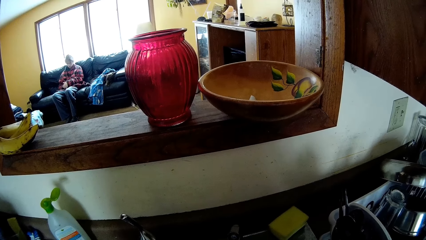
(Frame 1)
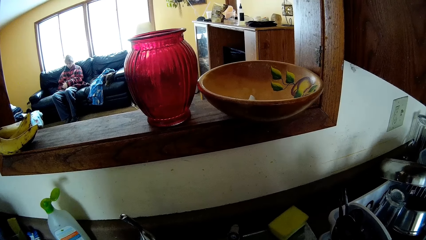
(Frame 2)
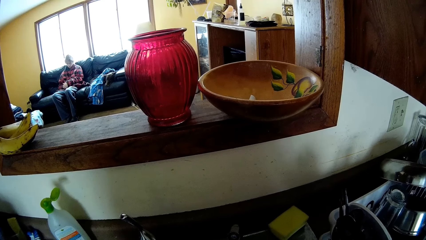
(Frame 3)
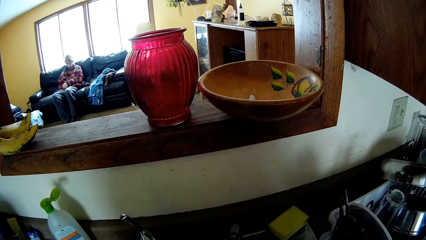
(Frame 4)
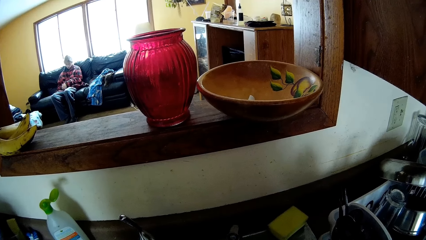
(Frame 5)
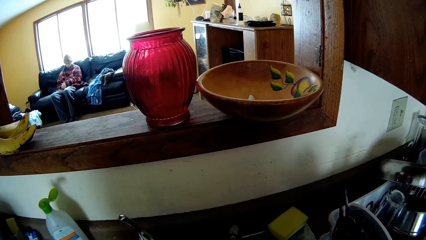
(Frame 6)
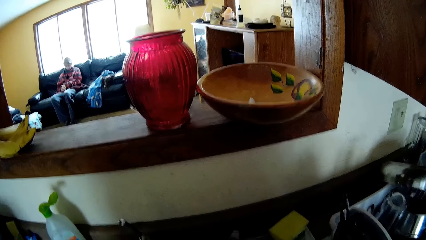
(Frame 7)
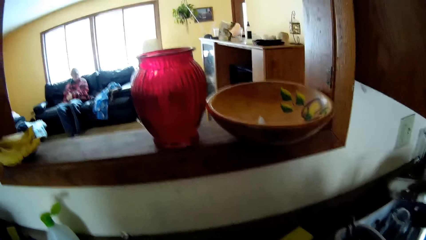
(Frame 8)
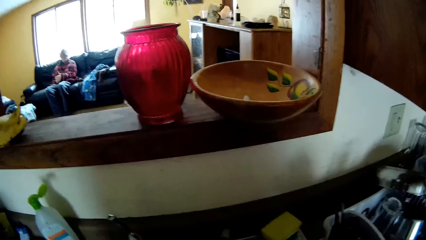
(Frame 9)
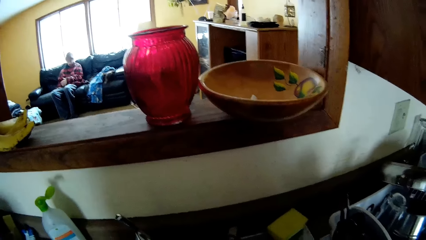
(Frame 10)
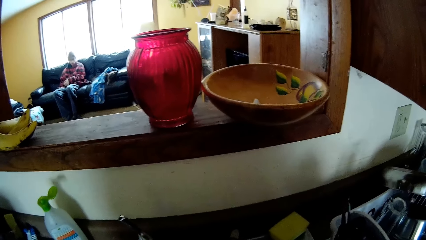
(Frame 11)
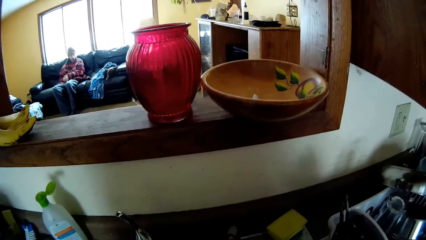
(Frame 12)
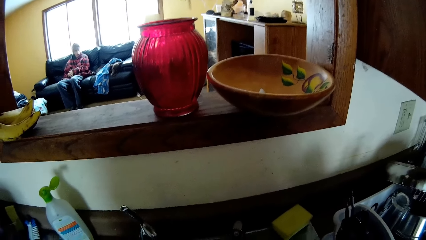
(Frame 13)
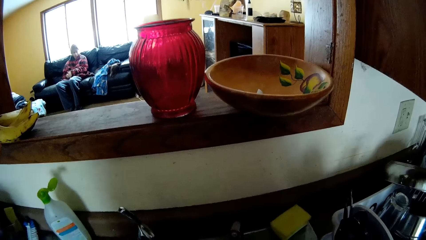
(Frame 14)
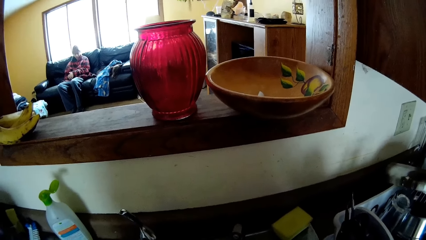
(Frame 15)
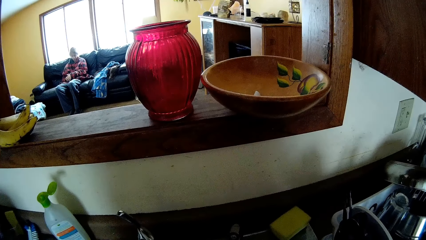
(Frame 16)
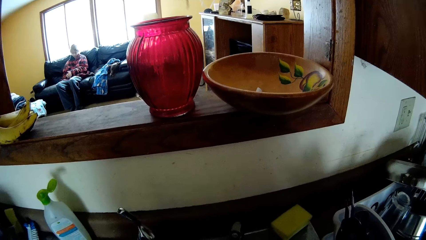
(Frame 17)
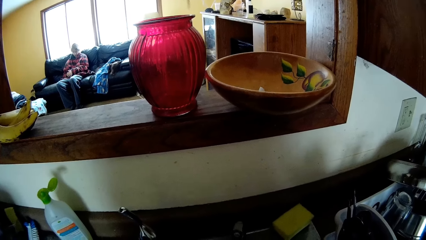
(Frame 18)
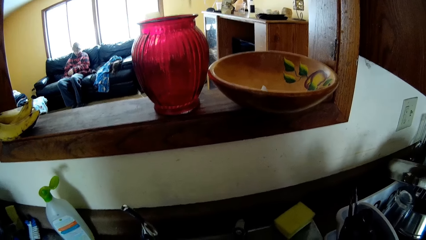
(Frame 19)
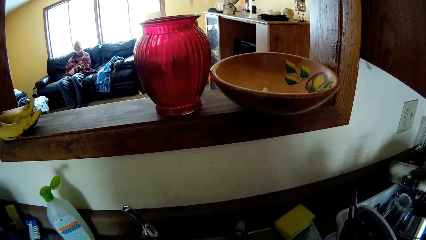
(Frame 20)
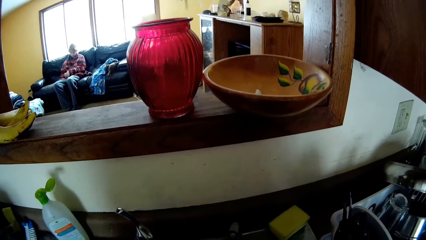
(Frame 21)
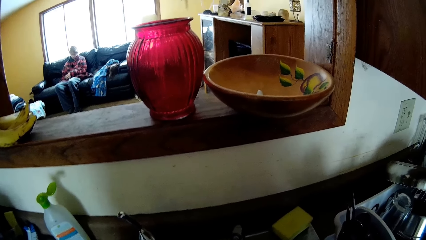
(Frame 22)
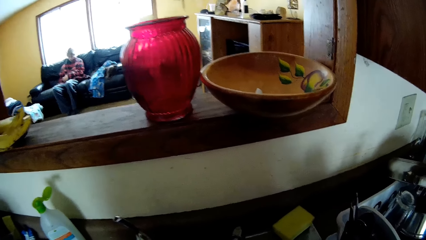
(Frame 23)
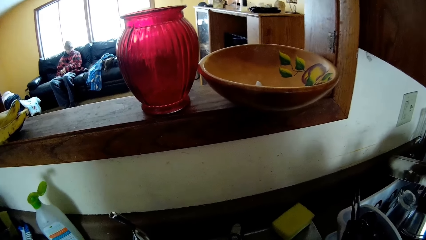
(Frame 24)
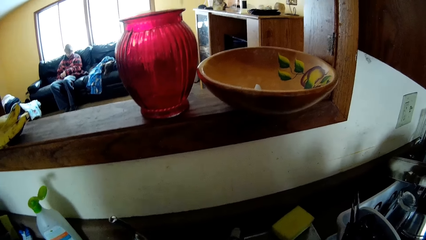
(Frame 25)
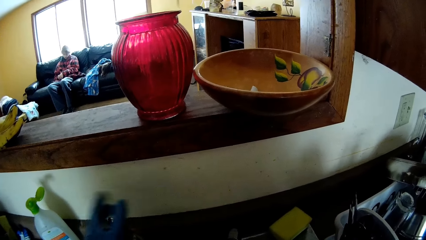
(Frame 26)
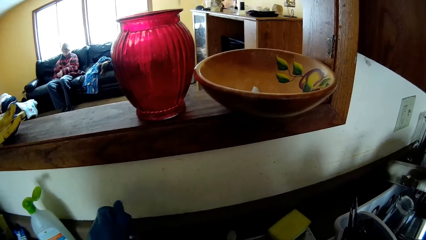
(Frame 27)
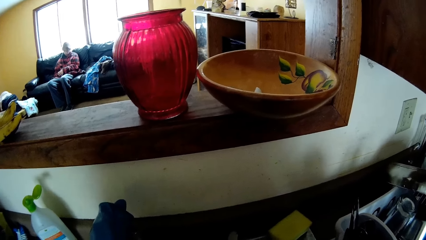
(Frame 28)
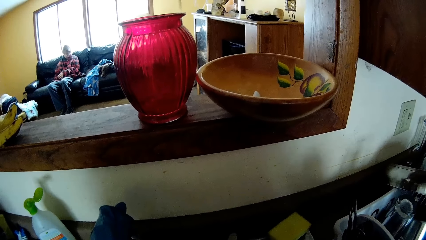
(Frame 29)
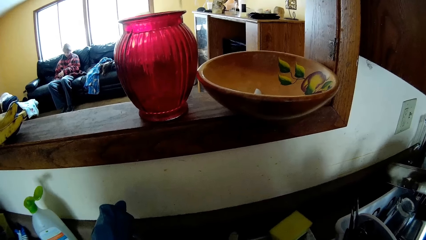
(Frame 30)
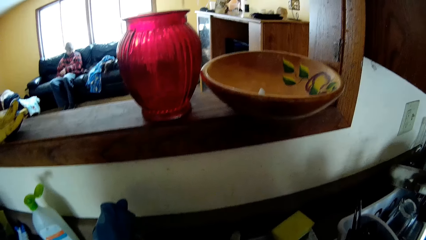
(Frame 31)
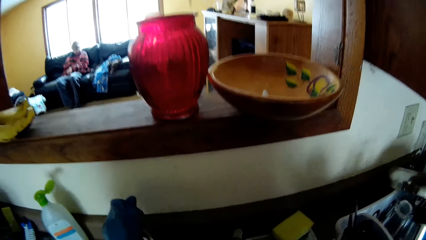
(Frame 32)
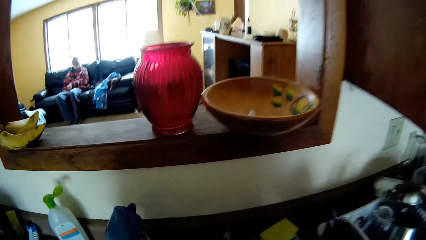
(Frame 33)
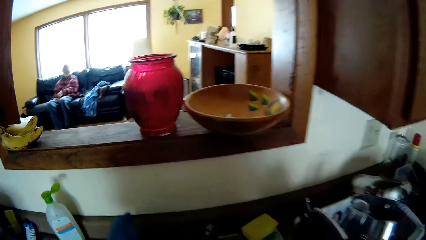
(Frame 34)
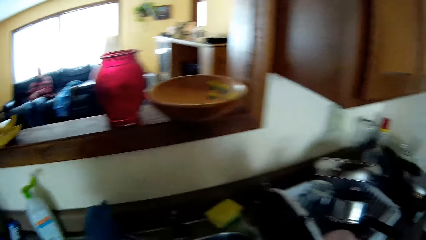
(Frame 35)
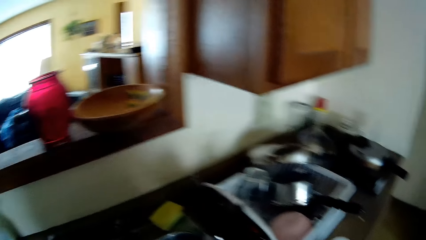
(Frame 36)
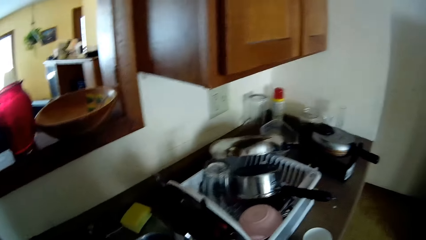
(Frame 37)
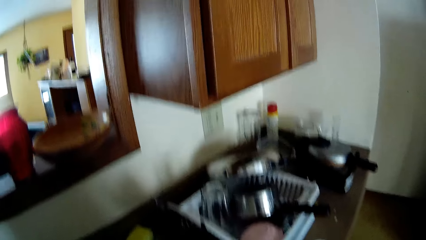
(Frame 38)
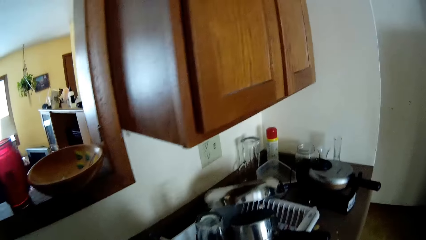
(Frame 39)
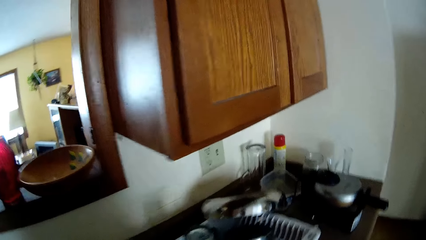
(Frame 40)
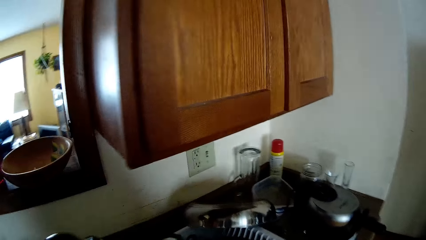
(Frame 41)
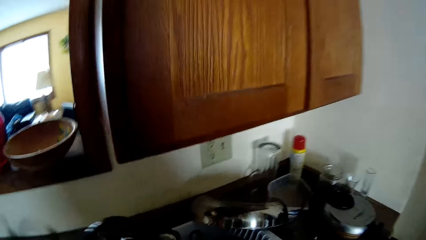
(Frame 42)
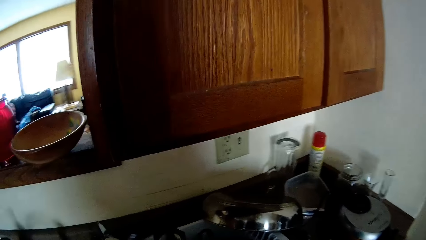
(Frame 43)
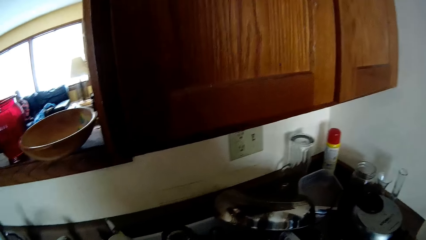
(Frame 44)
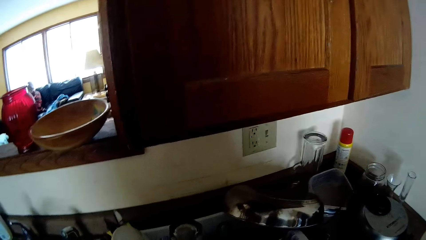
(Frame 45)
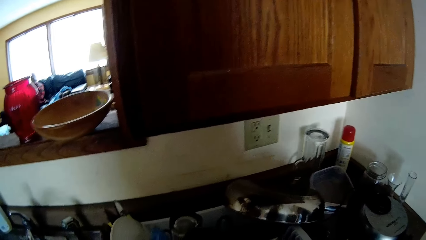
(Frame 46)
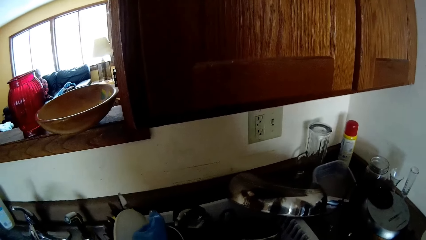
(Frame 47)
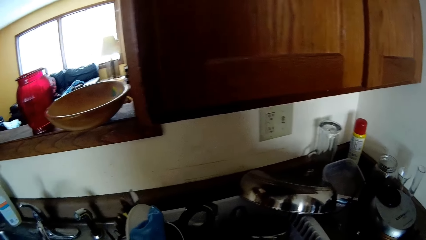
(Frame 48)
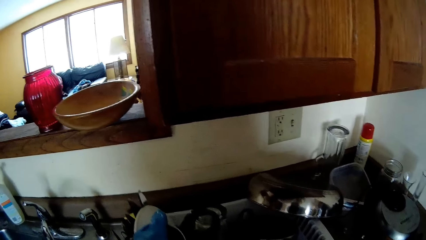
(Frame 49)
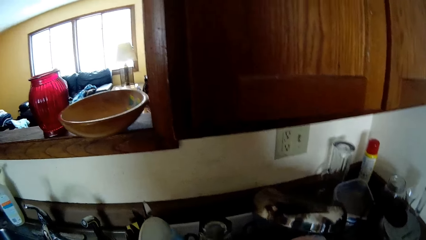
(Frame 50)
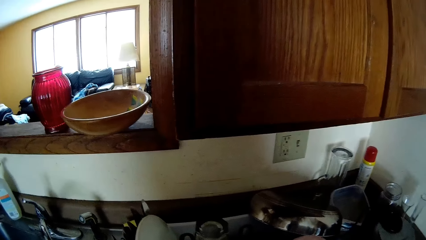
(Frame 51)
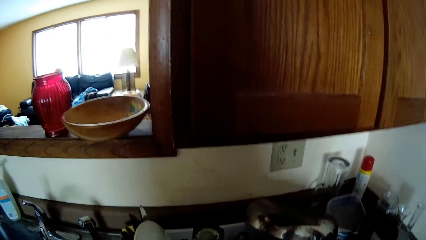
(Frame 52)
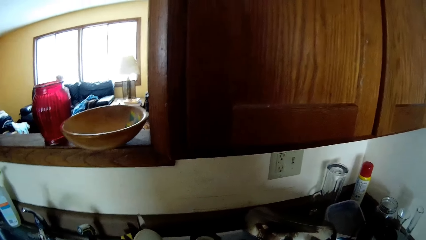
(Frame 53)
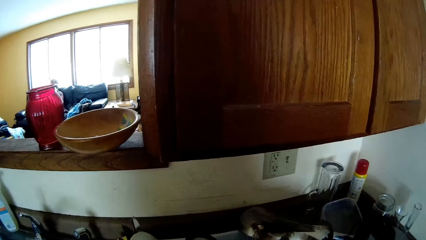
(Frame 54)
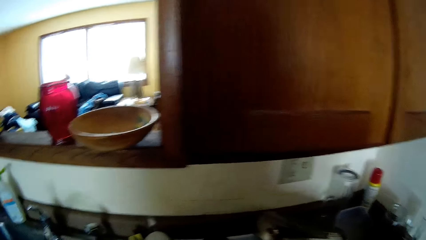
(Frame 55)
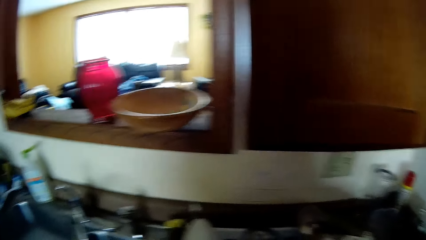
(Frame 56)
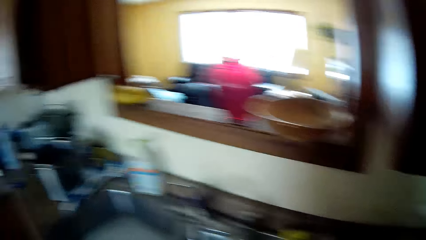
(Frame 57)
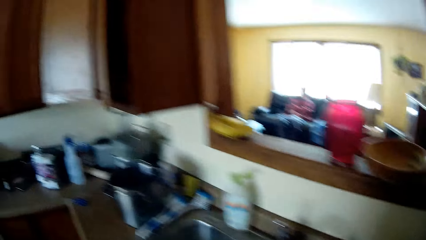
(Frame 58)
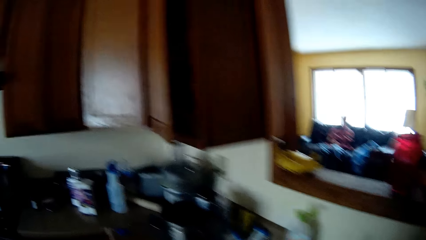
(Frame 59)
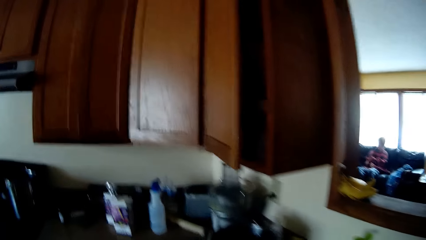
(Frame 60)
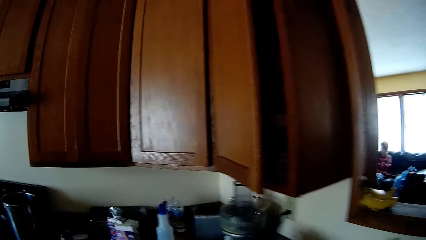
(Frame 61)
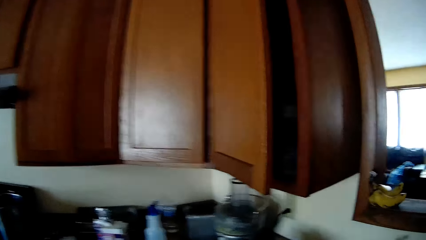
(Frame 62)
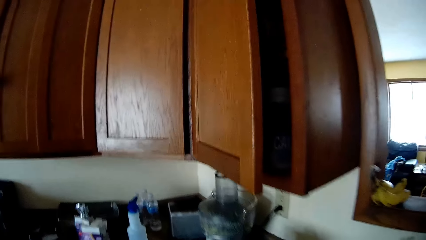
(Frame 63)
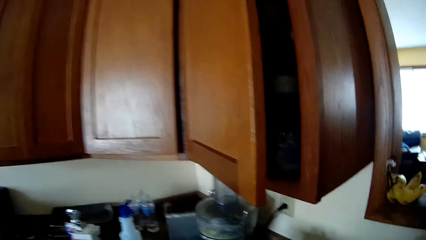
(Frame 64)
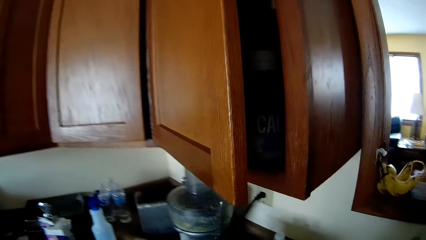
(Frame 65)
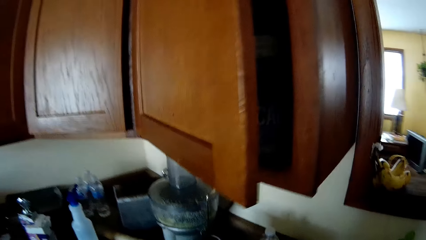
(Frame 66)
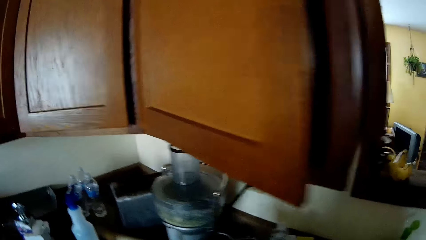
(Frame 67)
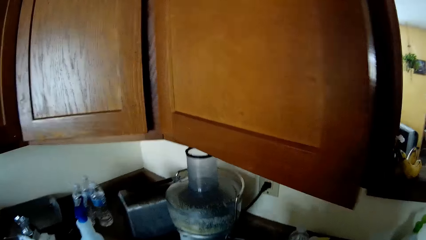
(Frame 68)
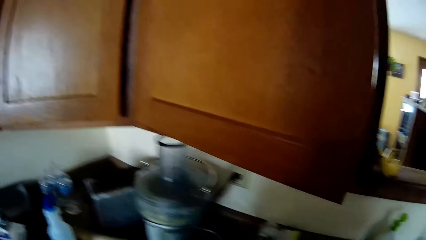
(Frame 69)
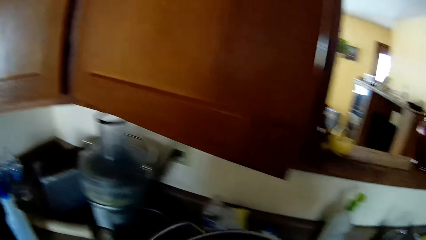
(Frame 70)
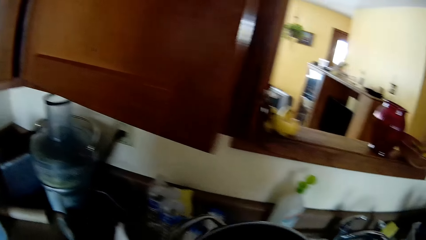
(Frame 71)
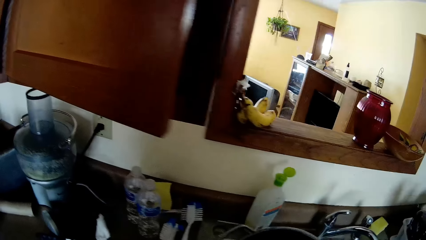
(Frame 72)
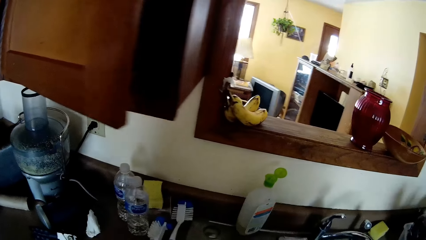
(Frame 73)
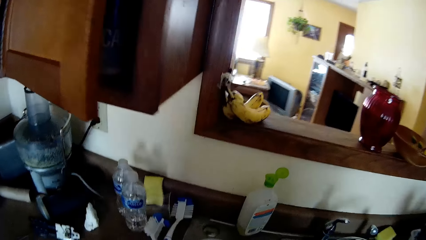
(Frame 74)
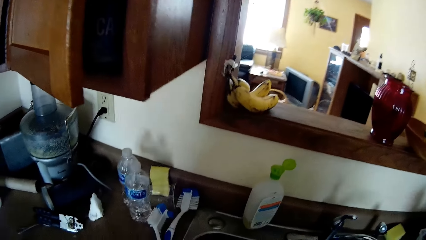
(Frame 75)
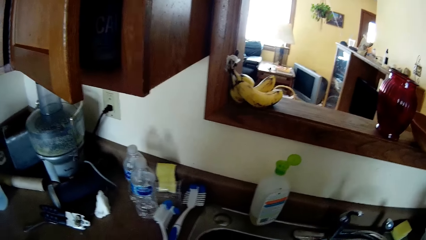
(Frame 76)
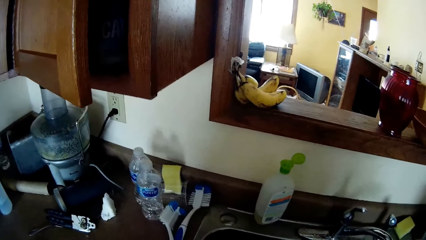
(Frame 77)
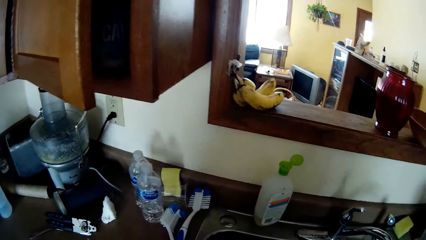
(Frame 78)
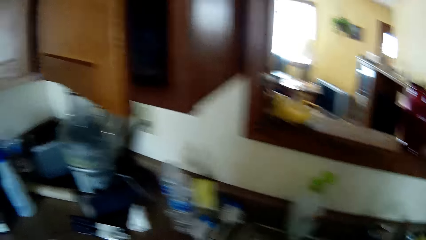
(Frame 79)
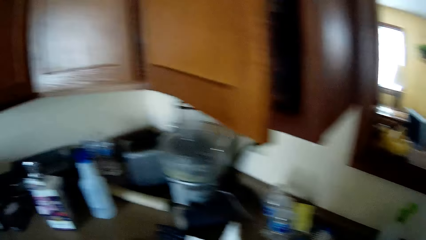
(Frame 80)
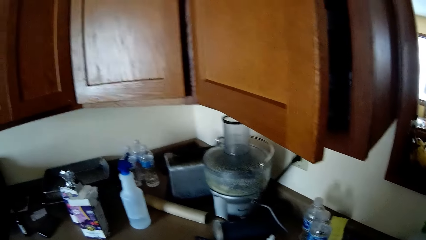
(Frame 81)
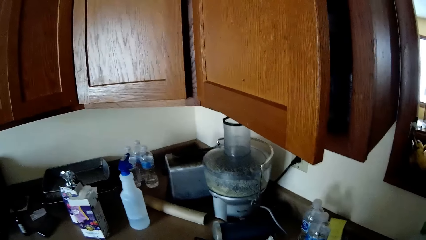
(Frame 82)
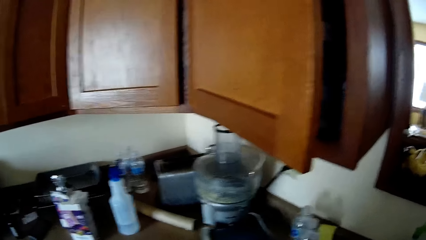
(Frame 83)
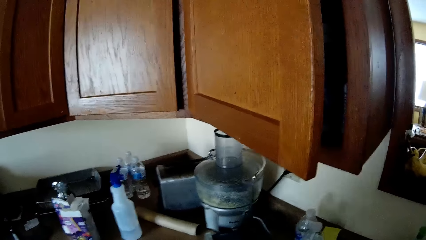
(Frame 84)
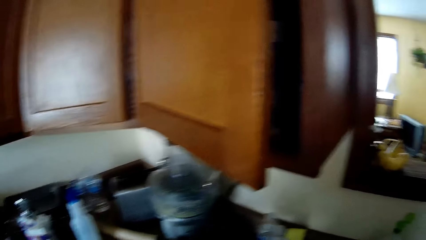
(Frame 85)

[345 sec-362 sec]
The camera wearer puts something on the counter top. They close the faucet. They move around.
